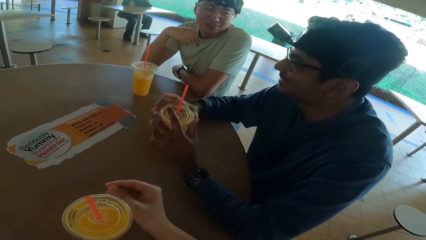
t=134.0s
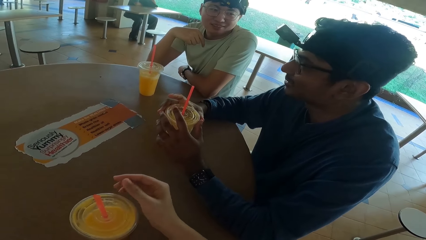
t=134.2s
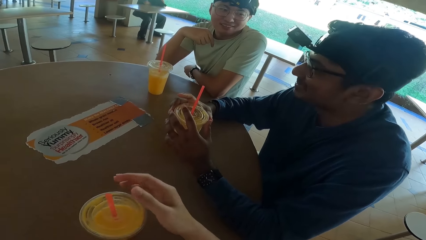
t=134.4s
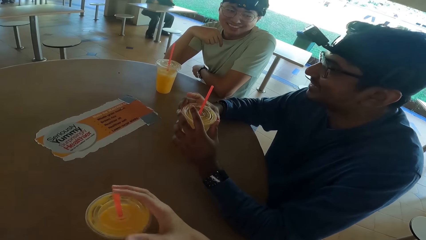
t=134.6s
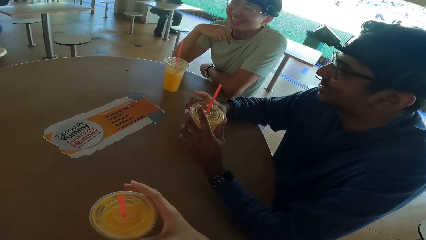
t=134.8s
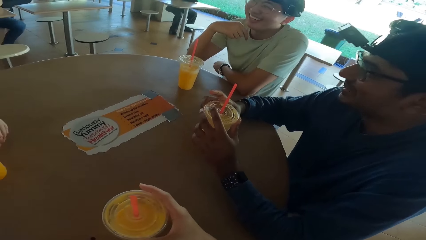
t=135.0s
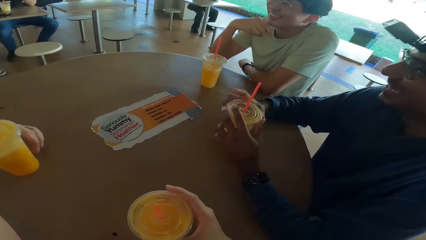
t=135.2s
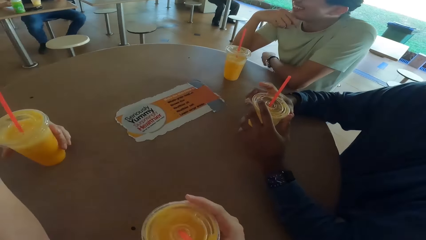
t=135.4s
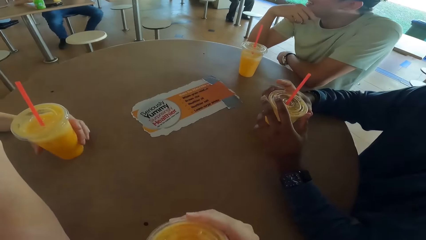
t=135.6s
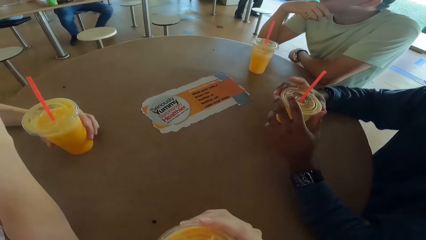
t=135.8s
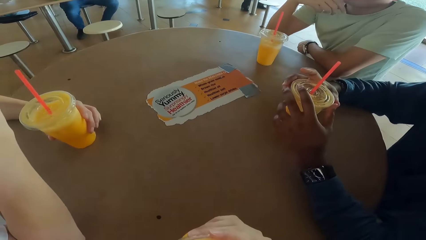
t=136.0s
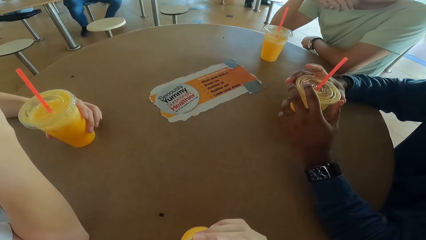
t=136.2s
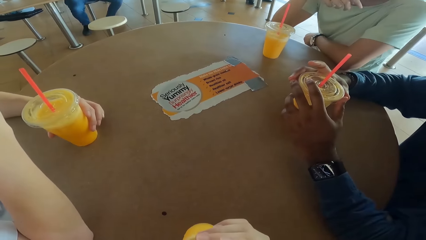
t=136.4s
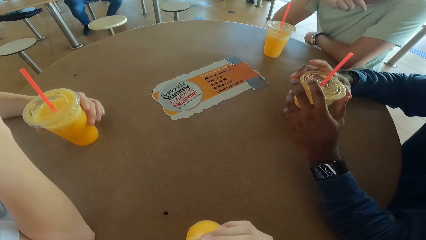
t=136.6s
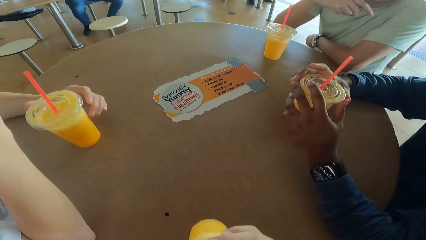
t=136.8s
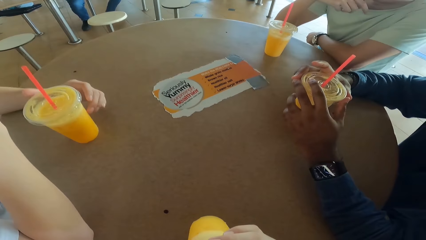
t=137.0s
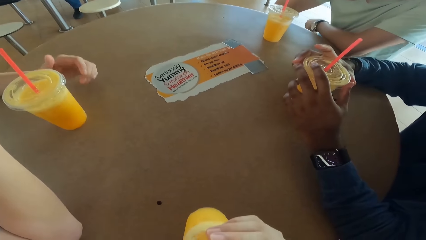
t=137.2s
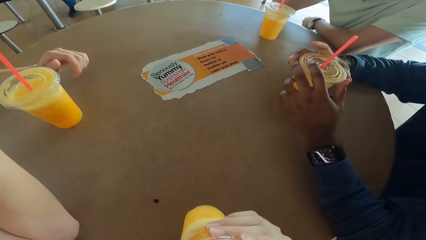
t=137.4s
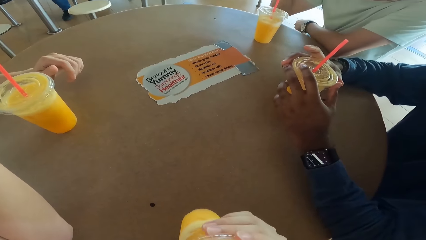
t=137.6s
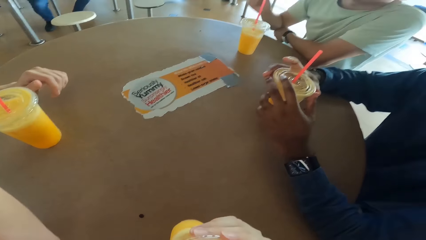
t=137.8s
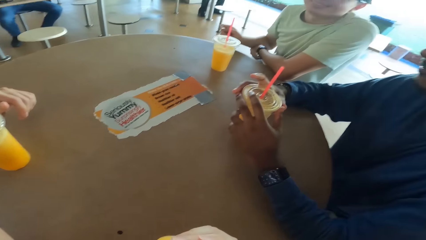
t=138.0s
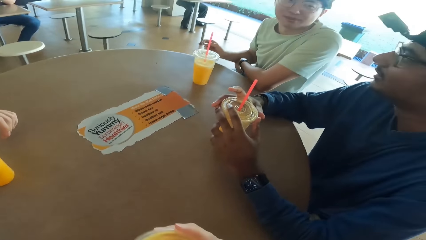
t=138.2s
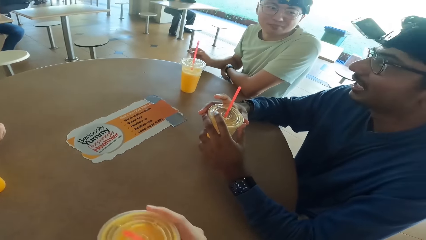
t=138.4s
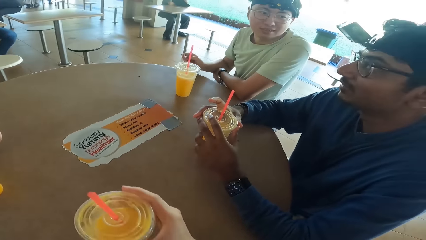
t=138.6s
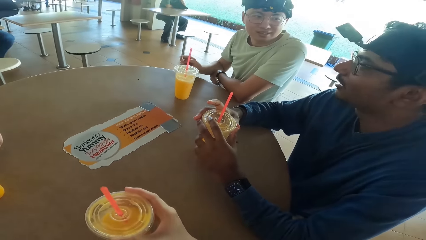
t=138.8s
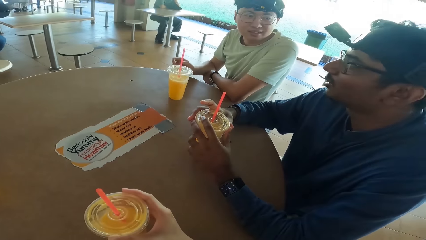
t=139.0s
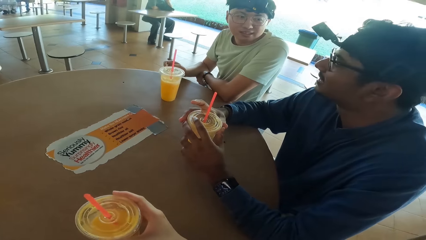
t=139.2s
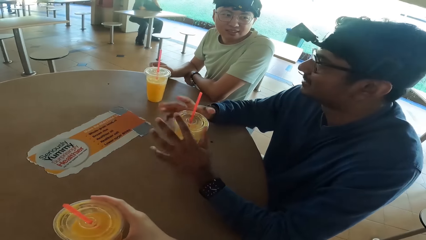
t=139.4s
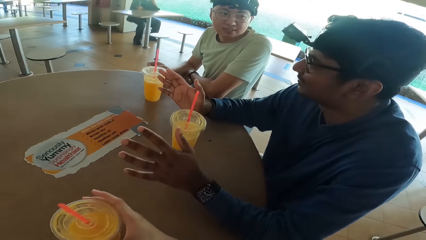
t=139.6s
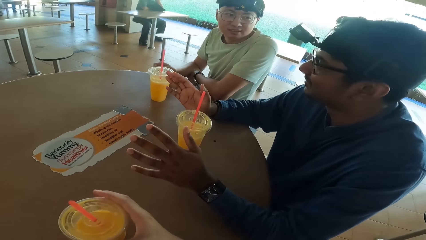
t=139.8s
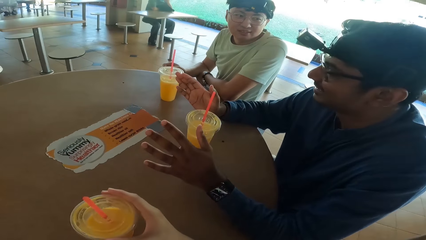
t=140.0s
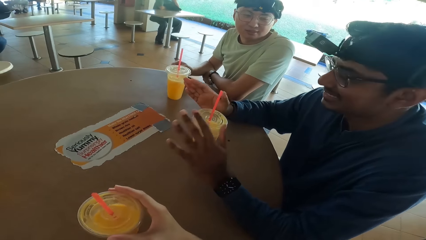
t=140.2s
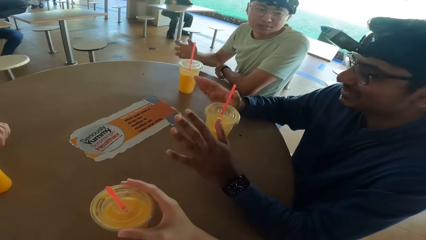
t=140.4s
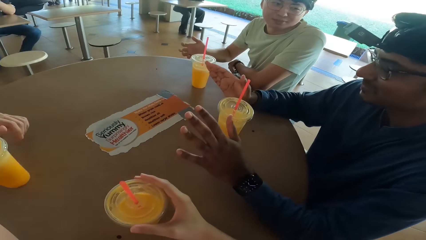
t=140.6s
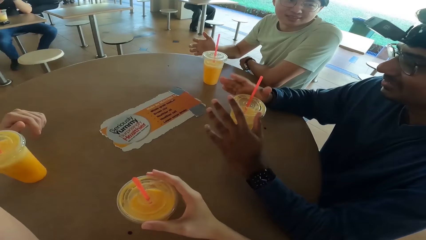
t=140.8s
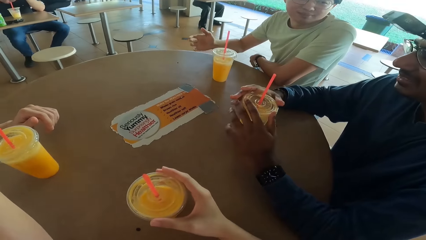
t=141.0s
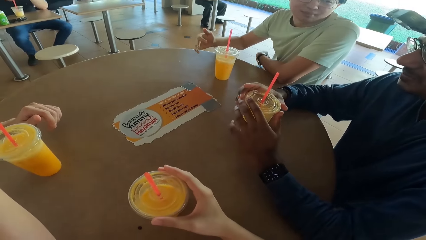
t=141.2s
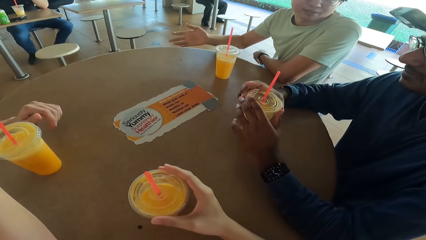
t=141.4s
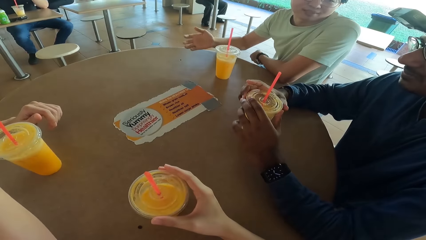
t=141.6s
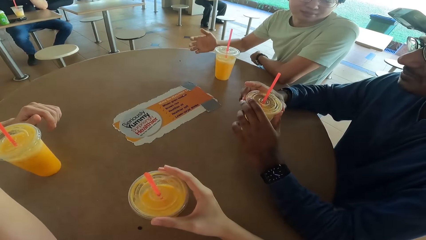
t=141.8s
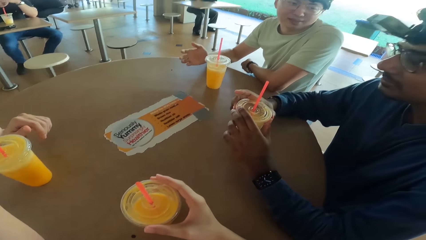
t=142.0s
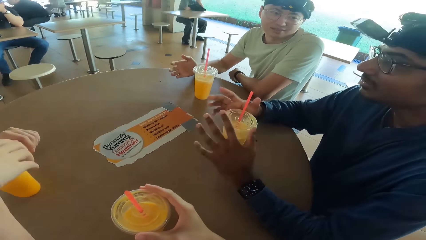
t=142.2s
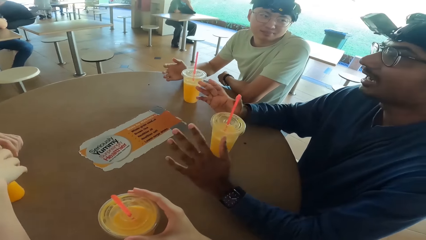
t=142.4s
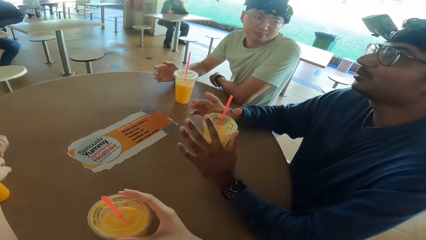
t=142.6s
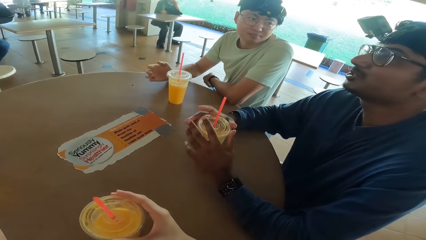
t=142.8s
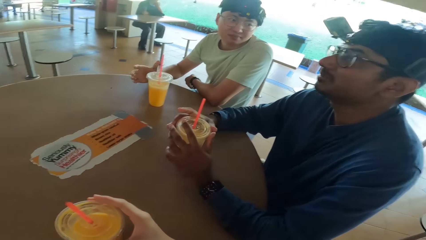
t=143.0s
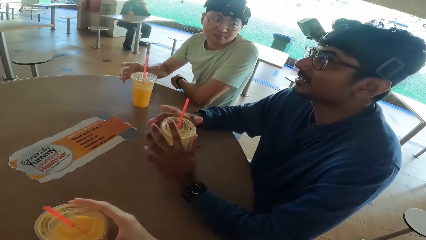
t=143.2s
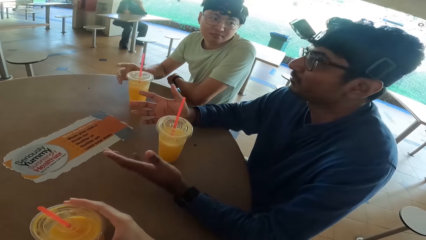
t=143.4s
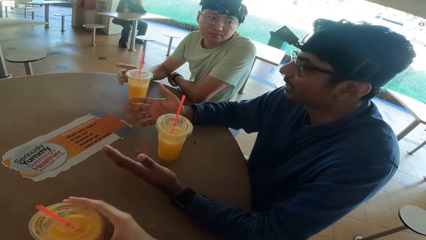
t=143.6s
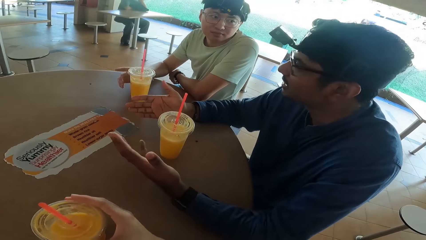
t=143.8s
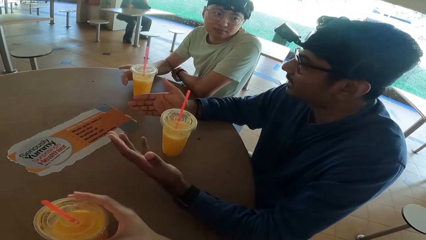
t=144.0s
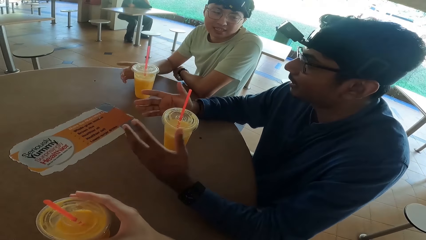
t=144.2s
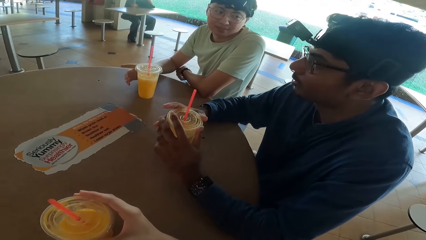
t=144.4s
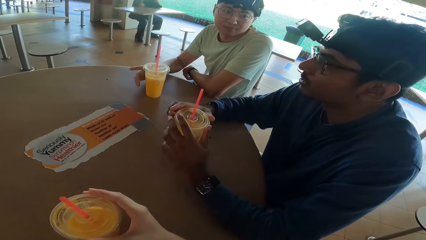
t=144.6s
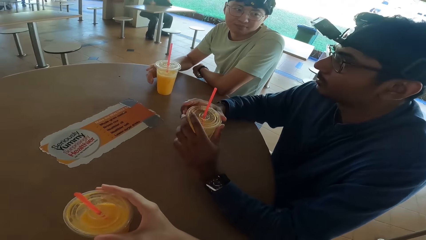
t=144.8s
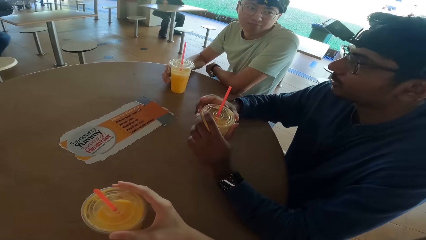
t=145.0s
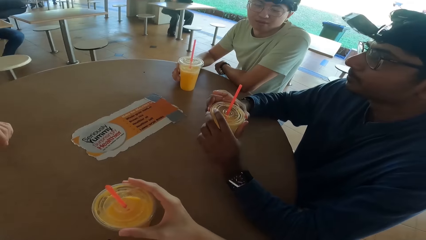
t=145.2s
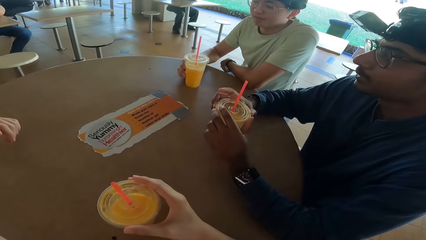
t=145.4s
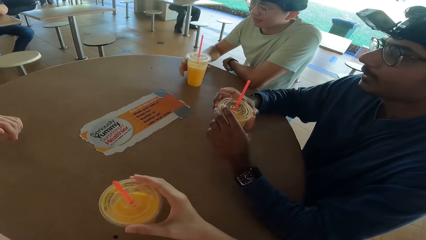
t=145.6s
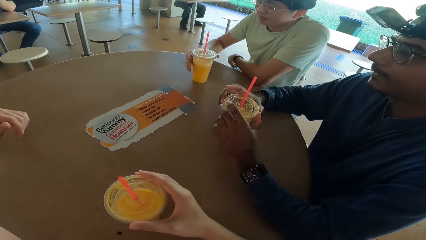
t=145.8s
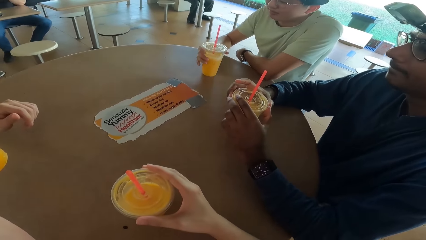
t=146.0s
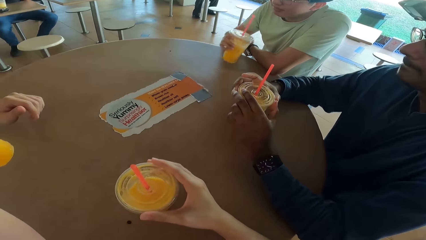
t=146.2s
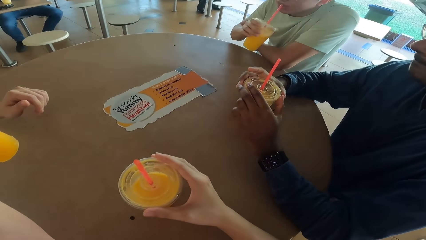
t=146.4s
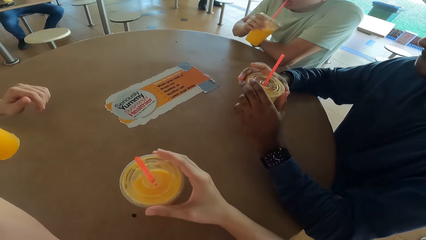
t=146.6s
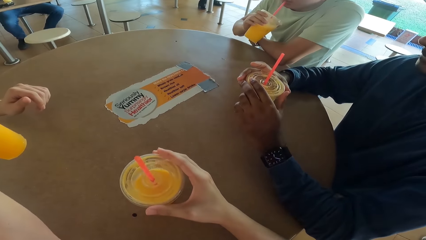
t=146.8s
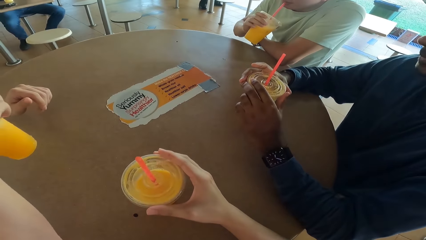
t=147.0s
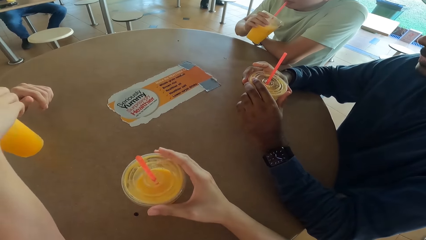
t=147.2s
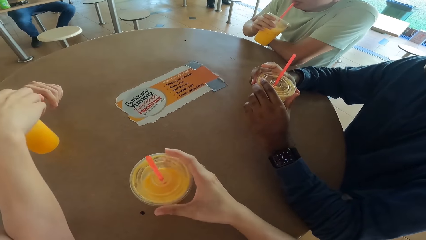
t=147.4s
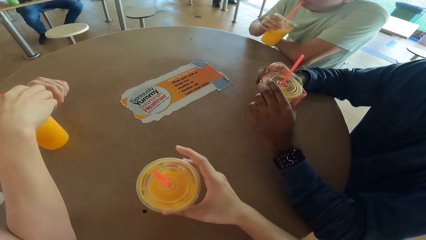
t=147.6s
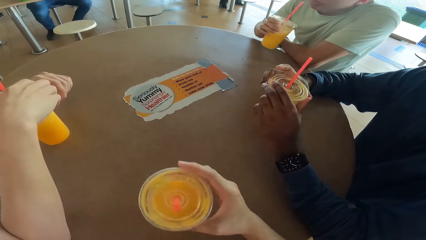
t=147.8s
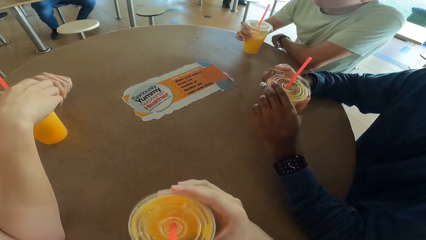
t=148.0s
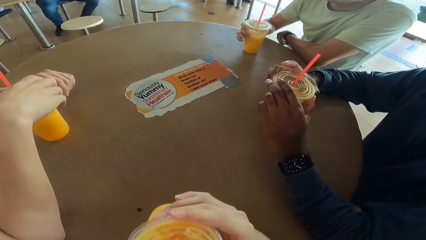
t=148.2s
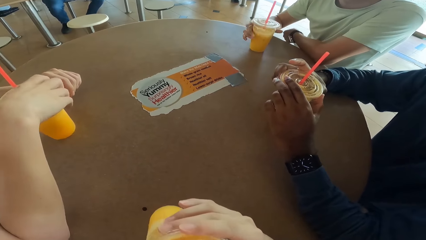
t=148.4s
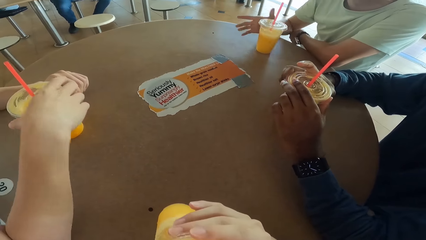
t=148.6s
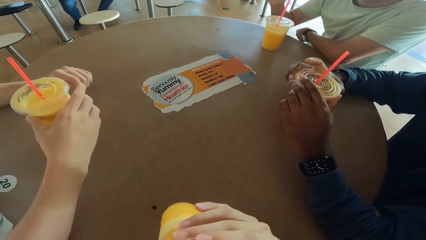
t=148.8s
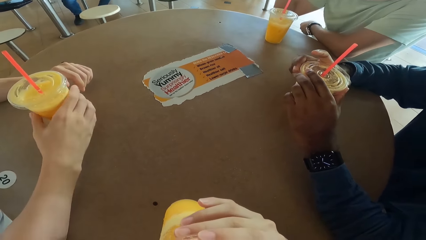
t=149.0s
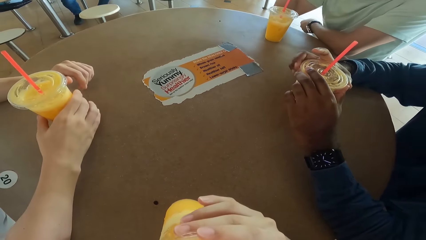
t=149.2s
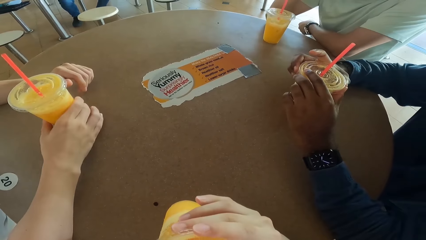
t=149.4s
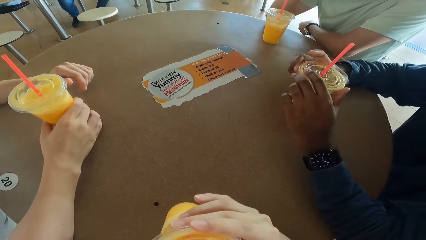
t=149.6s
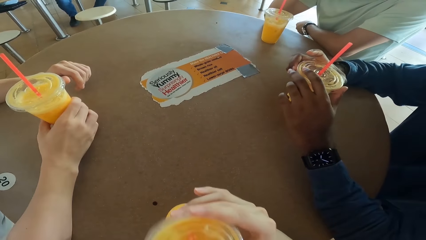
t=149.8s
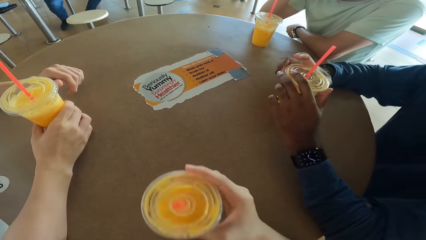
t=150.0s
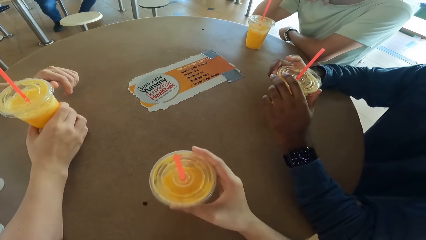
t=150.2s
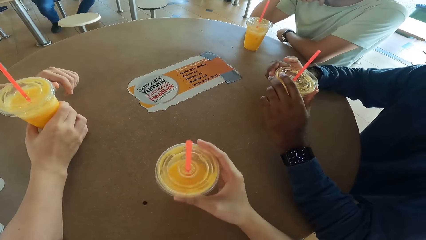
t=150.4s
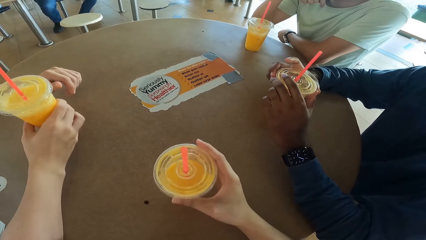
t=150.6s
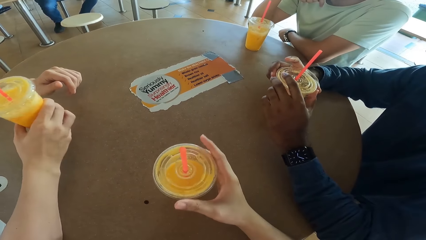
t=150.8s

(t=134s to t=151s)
The camera wearer takes a drink. A person talks. Another person talks. A third person takes a drink. The camera wearer takes a drink.
